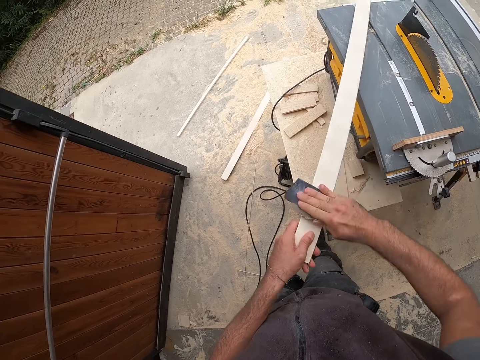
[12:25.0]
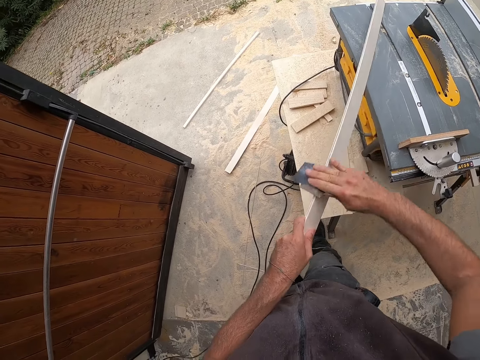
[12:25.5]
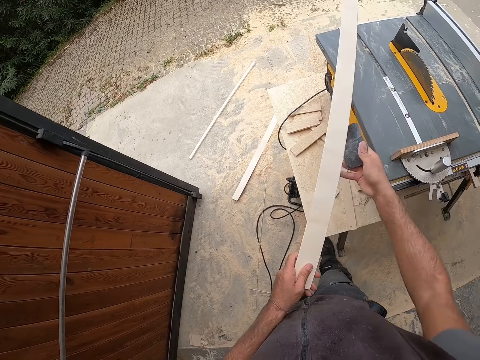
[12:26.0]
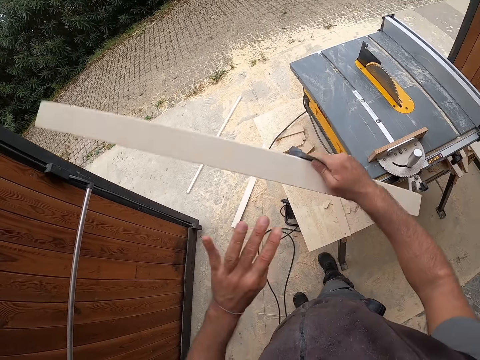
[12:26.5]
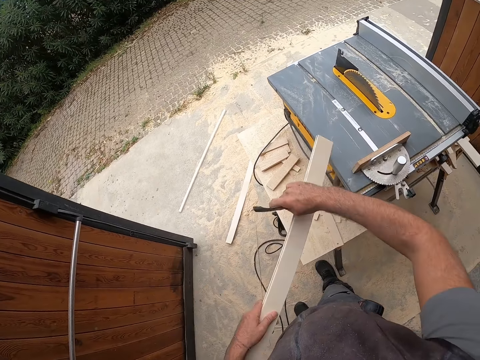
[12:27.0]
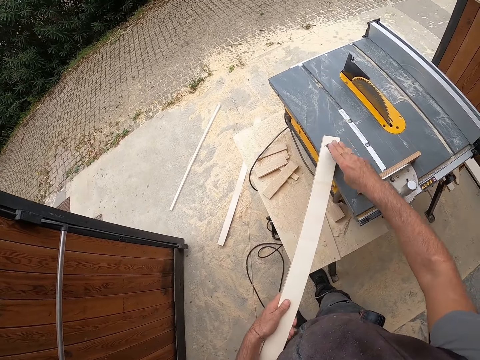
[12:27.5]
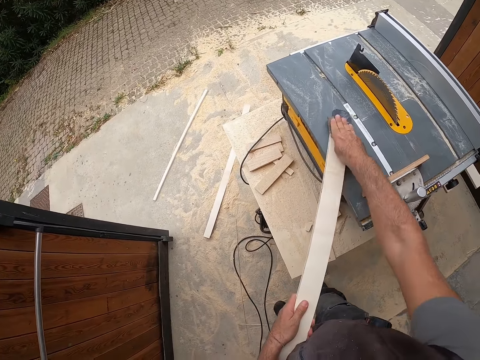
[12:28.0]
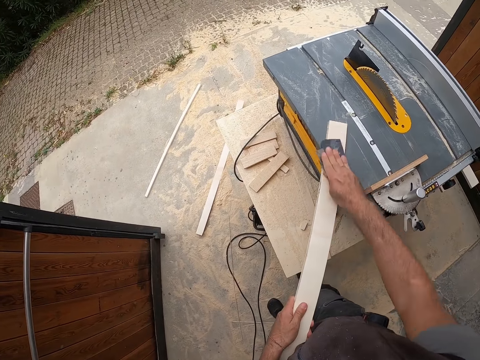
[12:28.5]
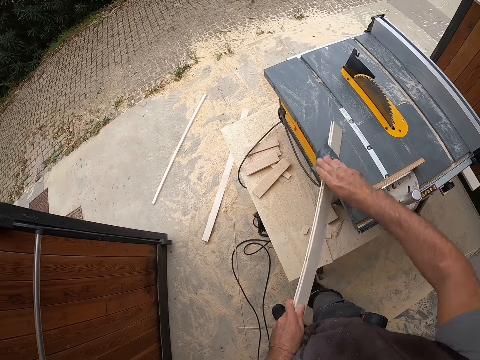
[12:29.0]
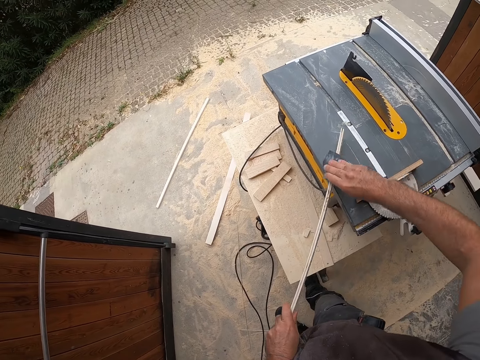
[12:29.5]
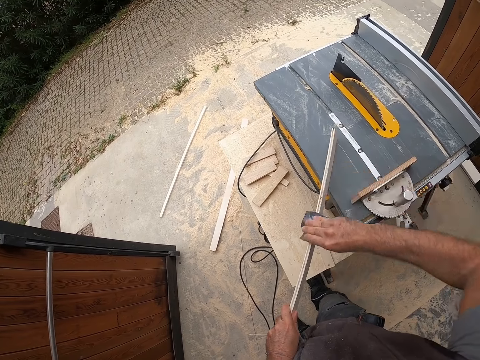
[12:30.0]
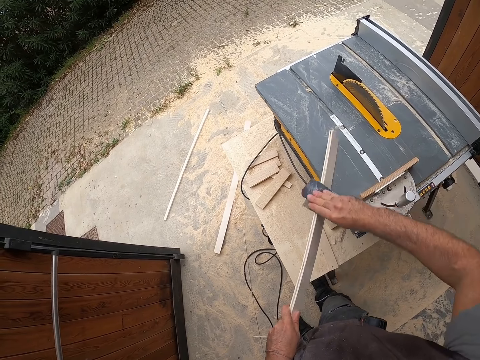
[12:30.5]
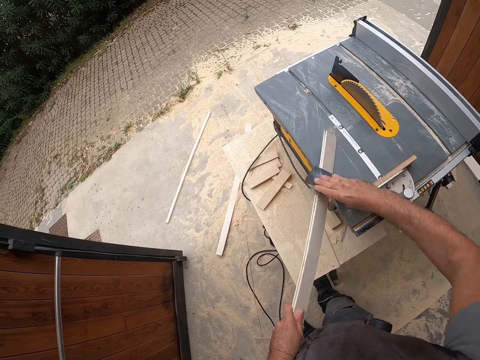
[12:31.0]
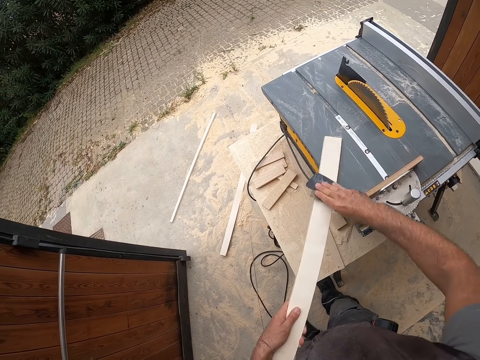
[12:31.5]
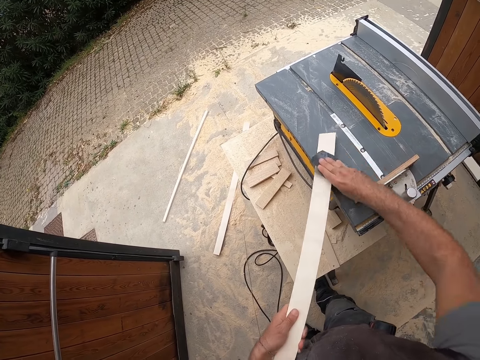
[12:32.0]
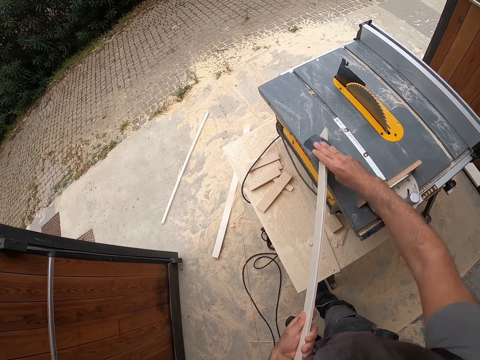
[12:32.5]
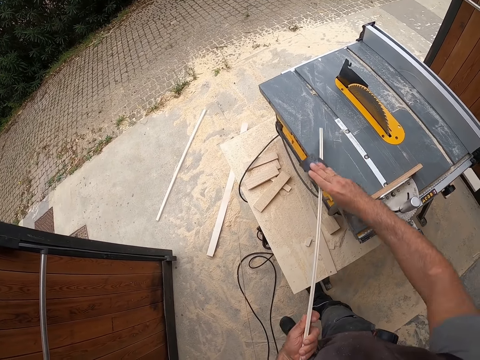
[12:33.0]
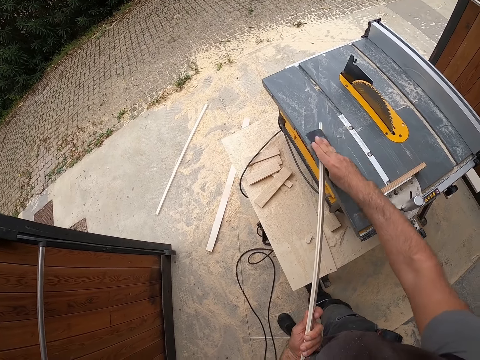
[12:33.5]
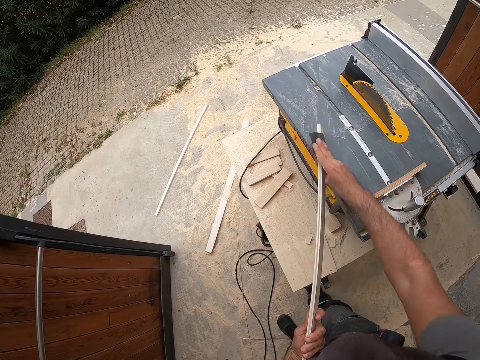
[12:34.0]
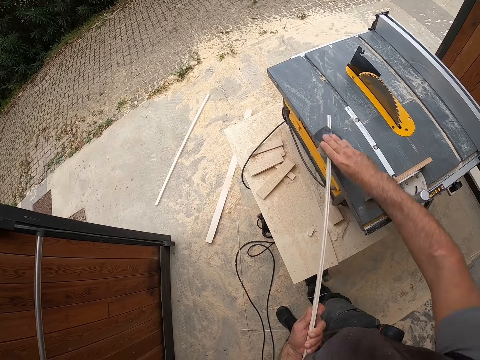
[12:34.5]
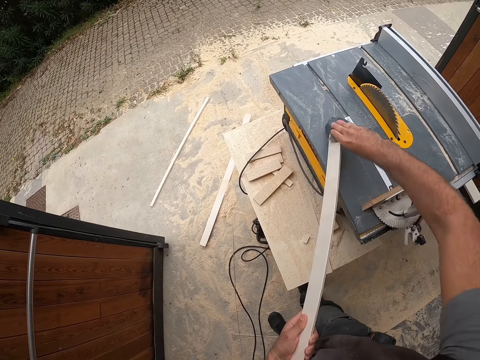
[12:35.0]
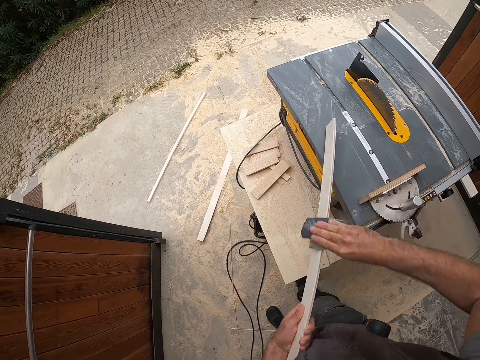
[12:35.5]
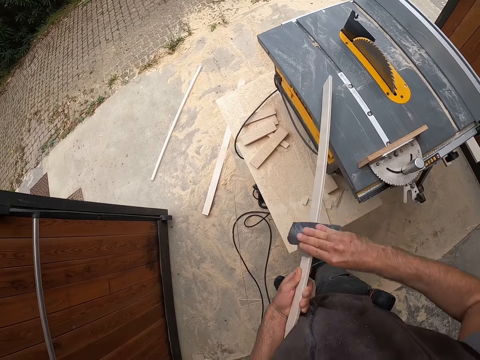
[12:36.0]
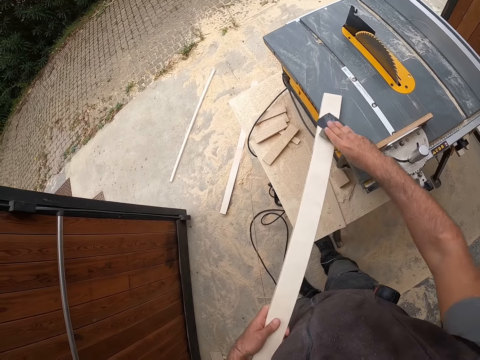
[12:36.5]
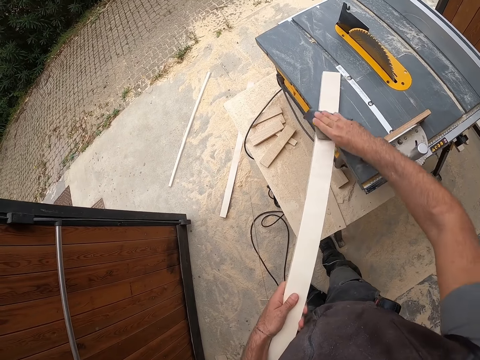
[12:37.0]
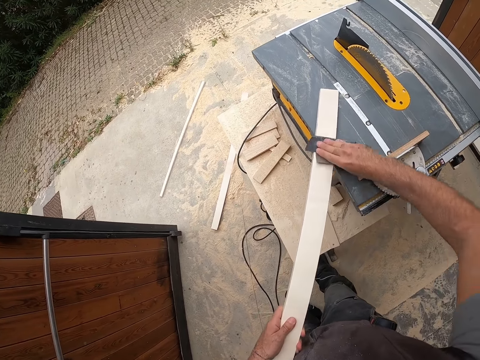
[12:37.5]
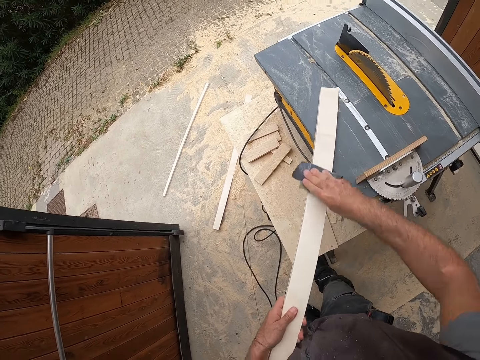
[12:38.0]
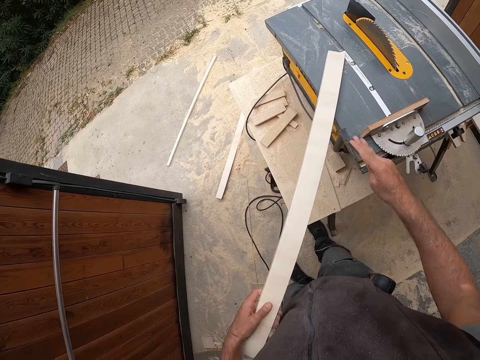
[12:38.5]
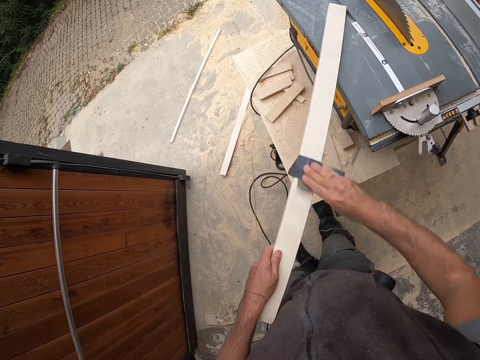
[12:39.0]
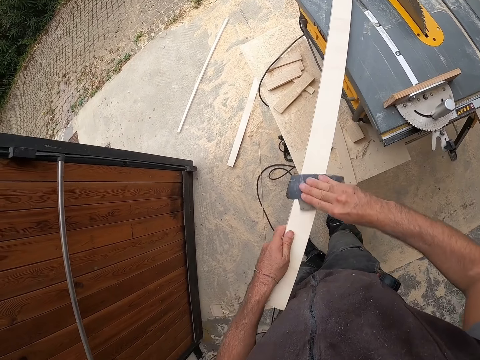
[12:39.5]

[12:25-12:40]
The camera wearer passes the plank to his right hand. He passes the plank to his left hand. He smoothens the plank with the sandpaper in his right hand.

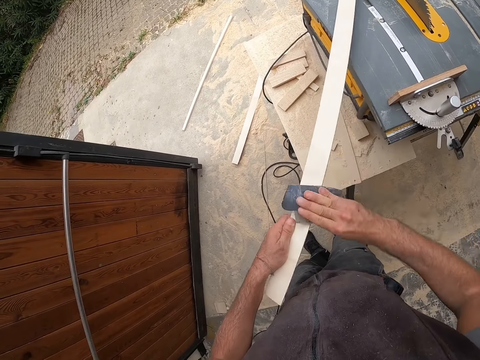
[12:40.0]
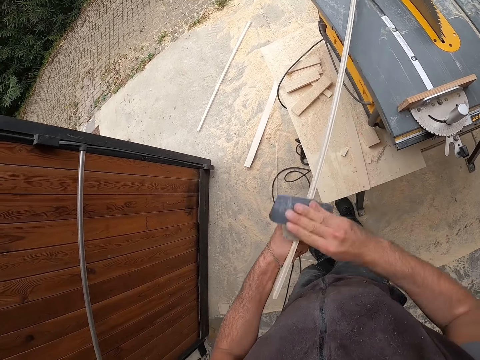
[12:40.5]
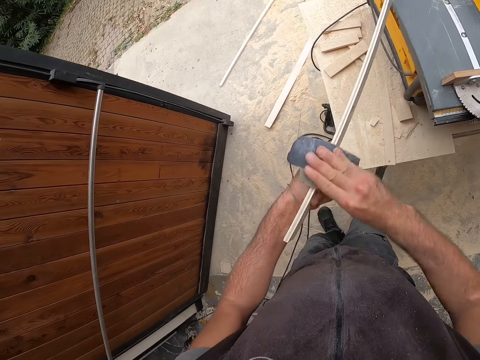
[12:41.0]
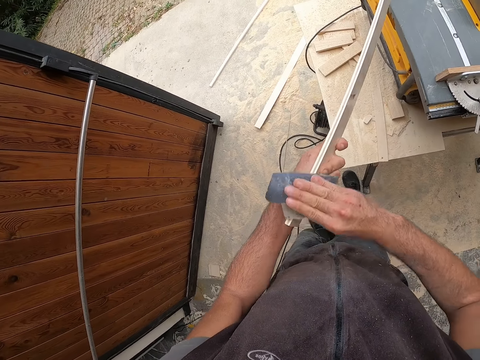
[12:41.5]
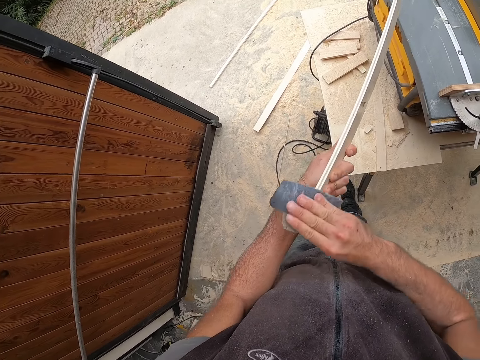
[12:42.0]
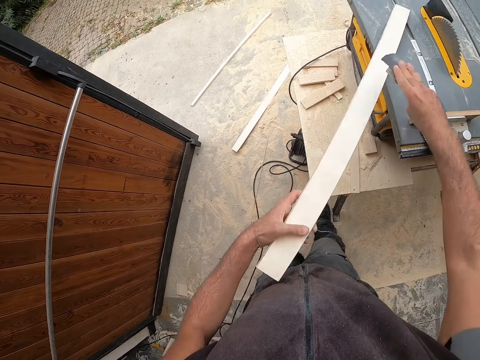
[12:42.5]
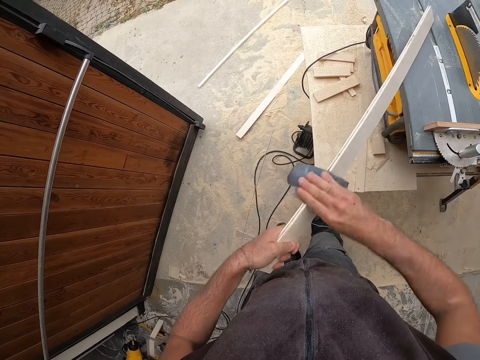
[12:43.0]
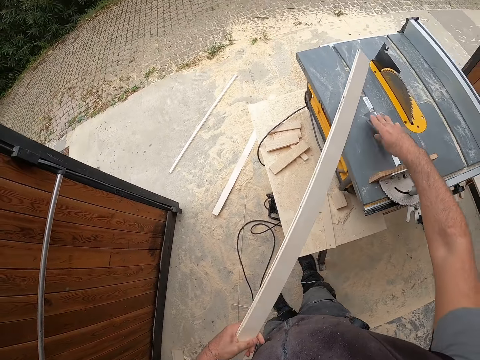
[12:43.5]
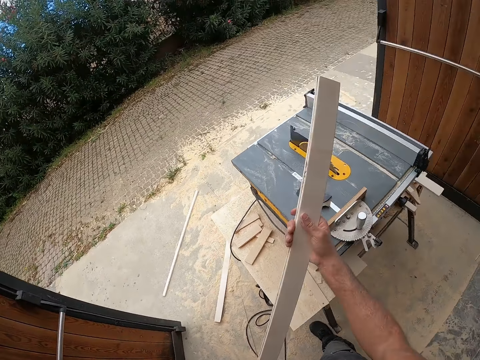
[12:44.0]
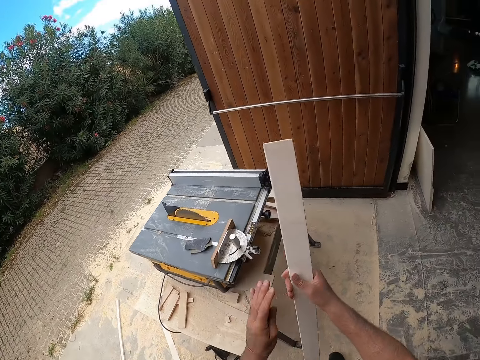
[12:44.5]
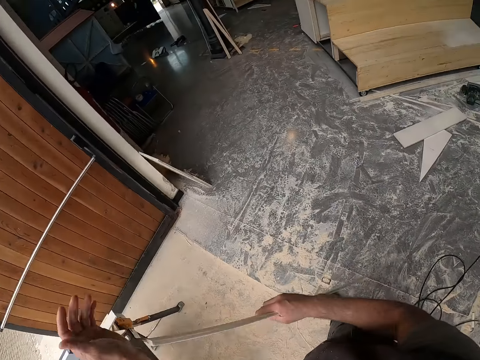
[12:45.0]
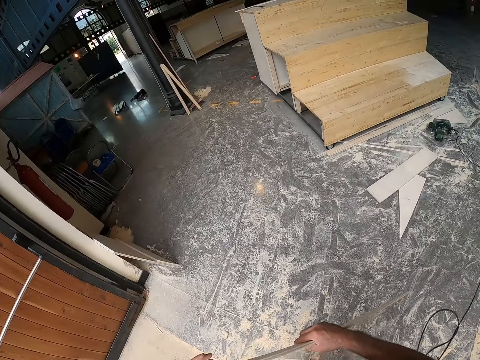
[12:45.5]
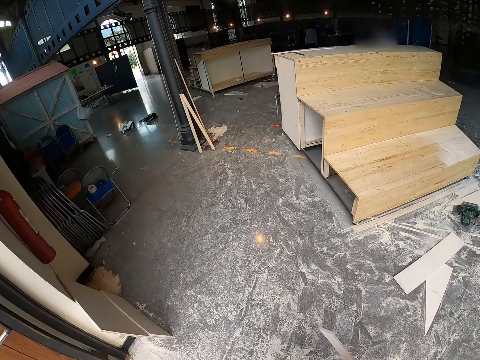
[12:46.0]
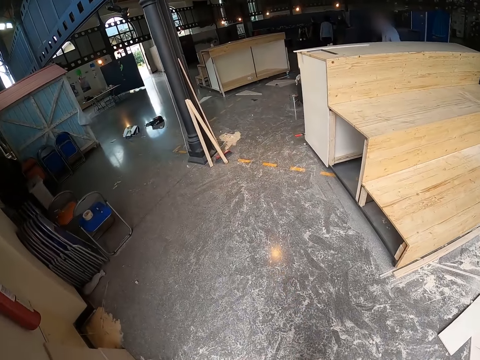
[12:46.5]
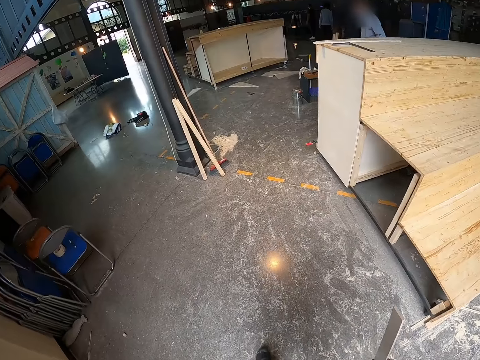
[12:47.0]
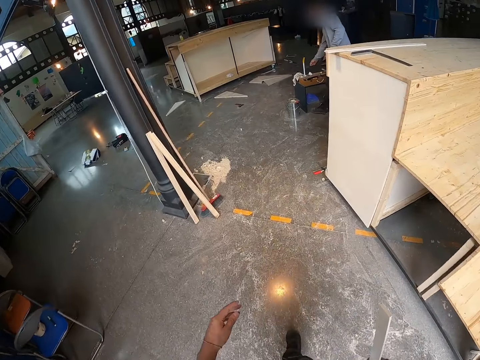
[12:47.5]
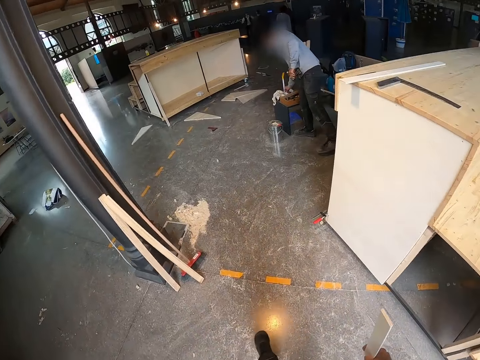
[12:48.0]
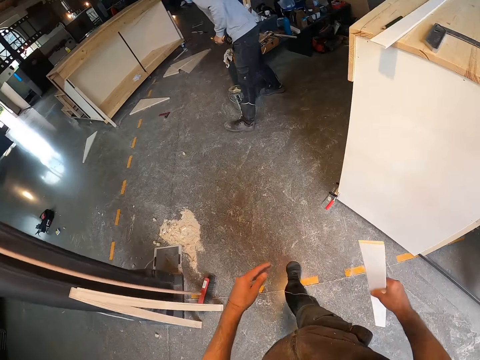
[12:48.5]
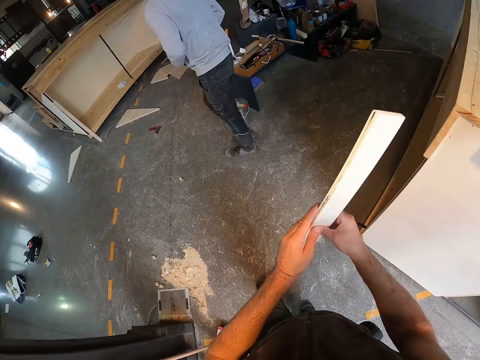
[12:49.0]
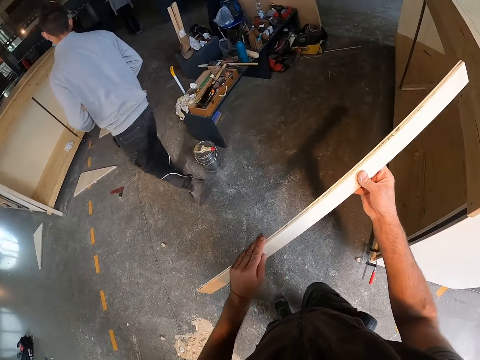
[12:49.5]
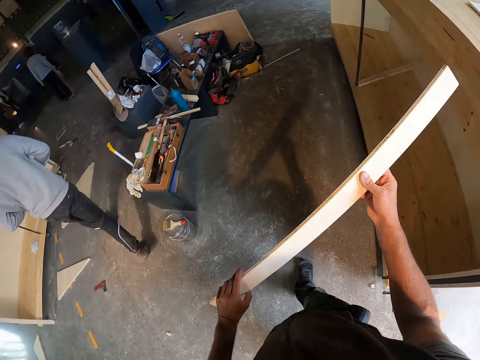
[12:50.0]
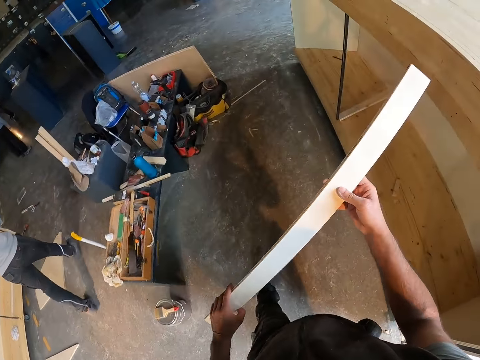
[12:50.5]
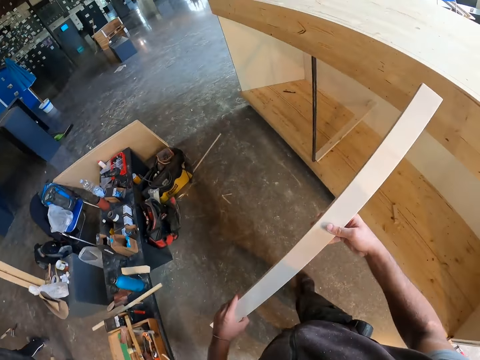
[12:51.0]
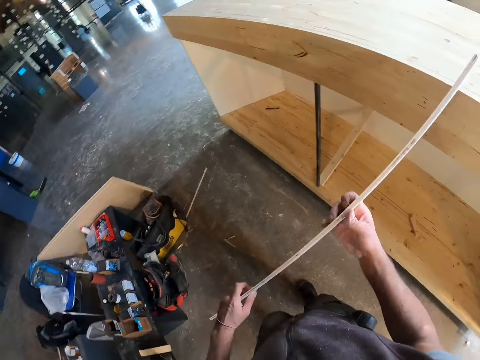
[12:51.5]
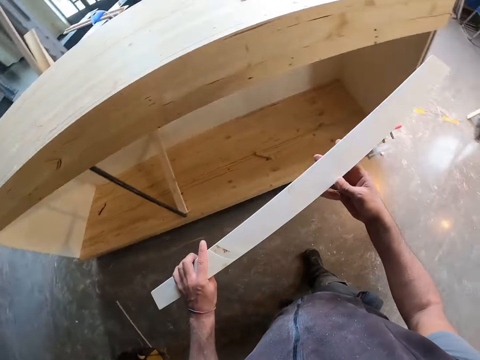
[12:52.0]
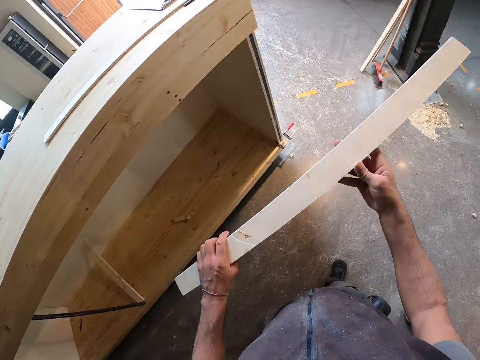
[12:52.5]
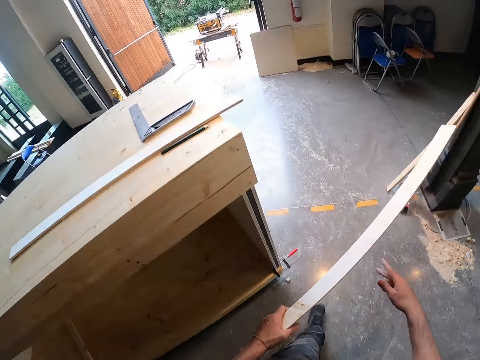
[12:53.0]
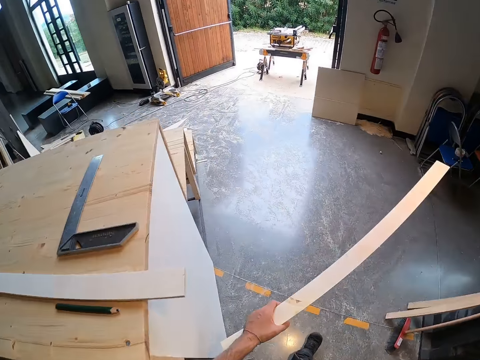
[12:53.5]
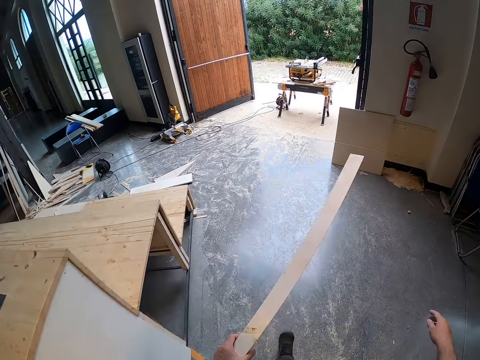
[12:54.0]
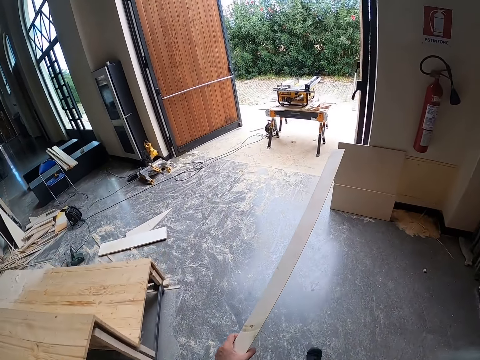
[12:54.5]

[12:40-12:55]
The camera wearer drops the sandpaper onto the table saw. He passes the plank to his right hand. He rubs his left hand on the plank. He walks. He holds the plank with both hands. He touches wood. He walks. He holds the plank in his left hand.
